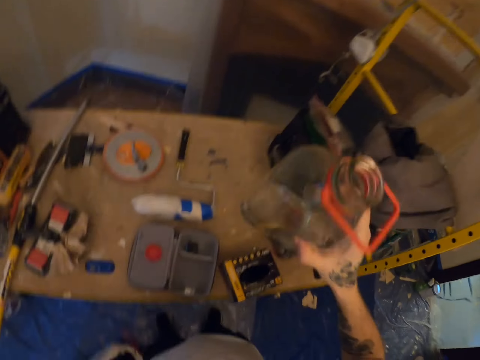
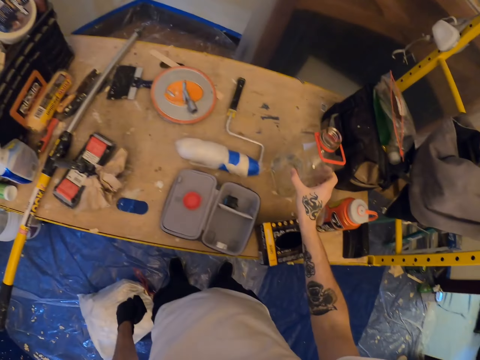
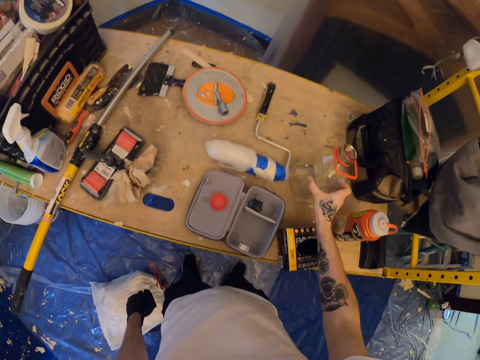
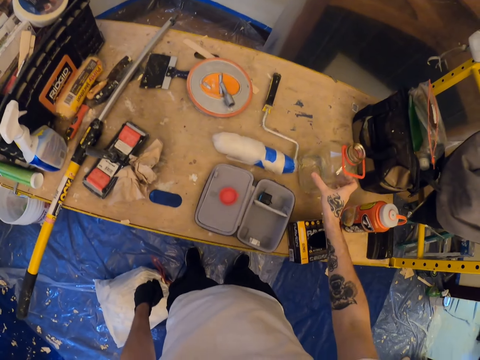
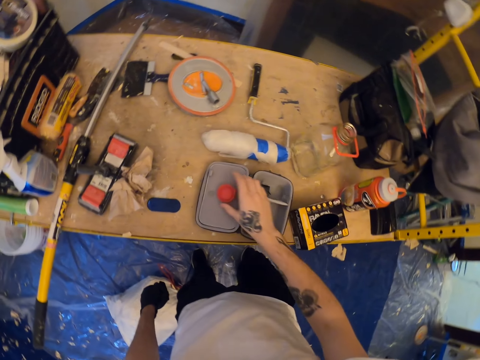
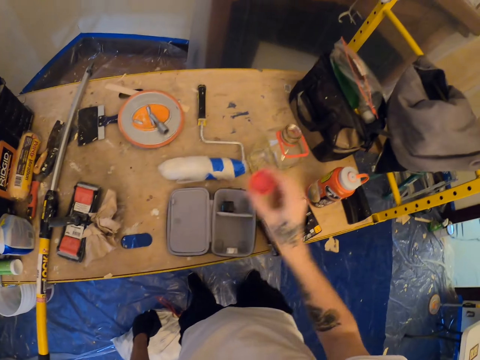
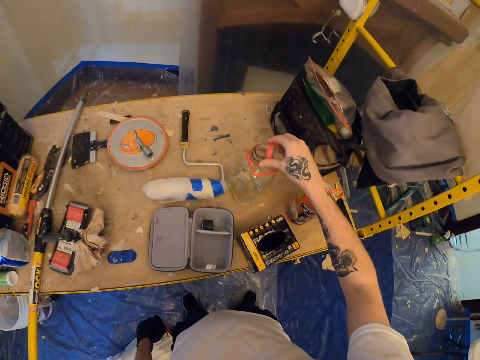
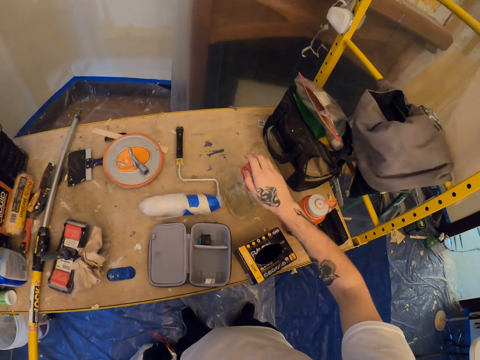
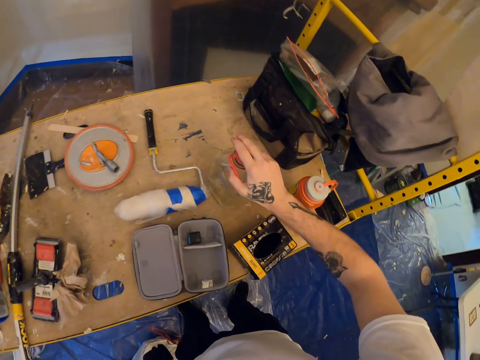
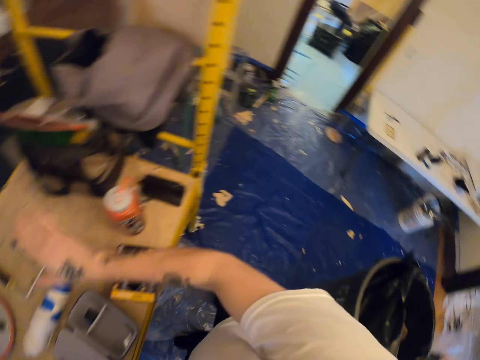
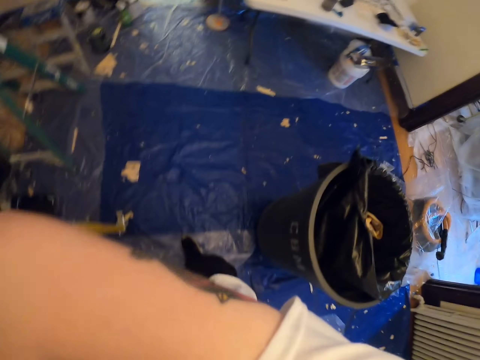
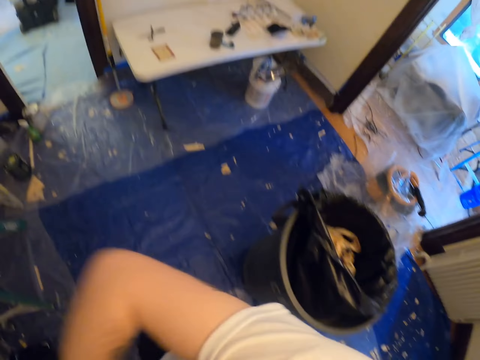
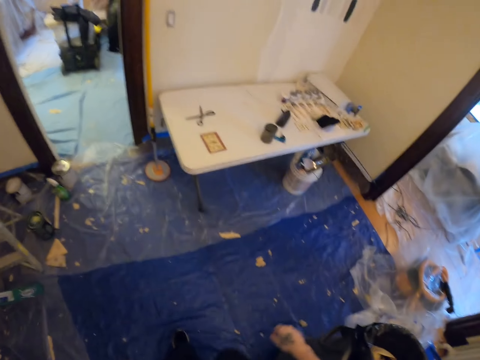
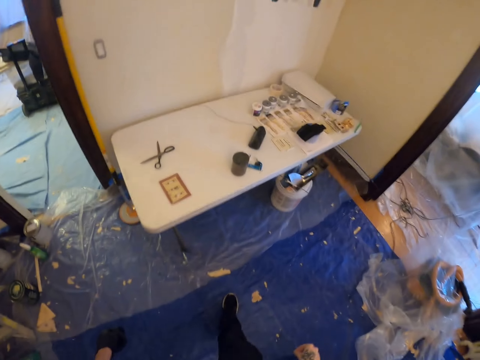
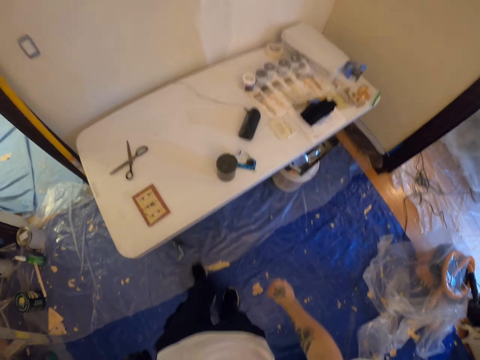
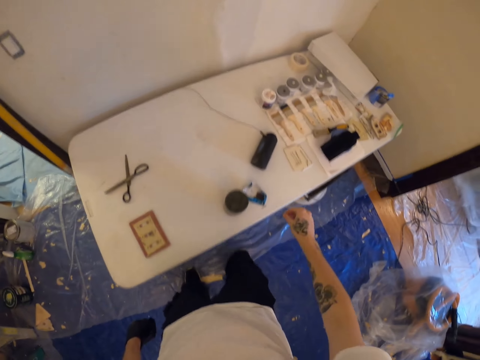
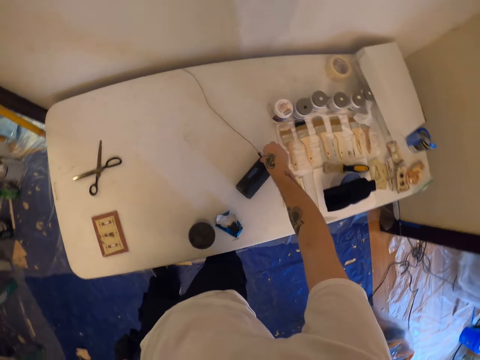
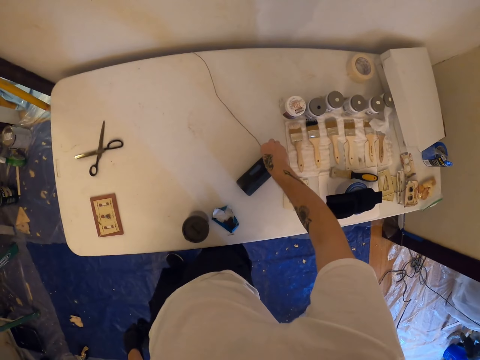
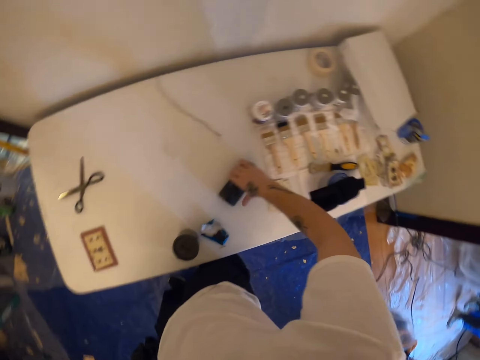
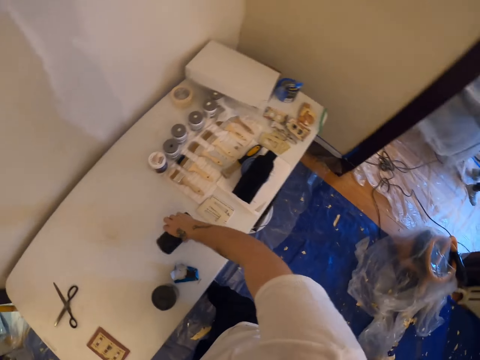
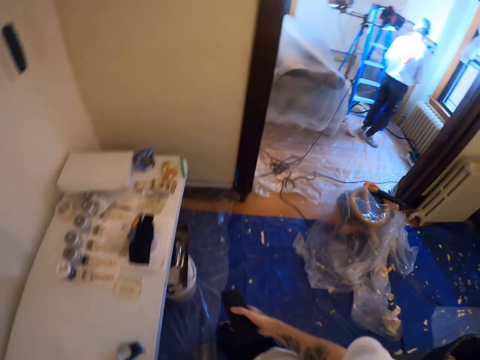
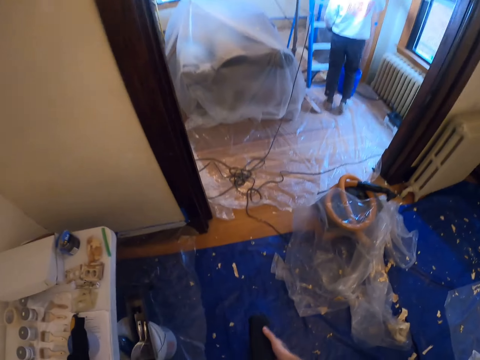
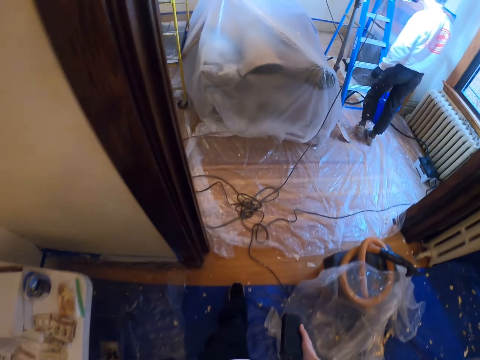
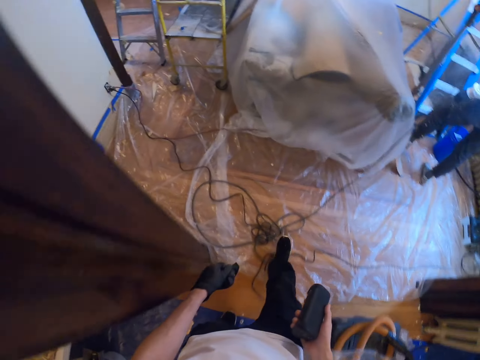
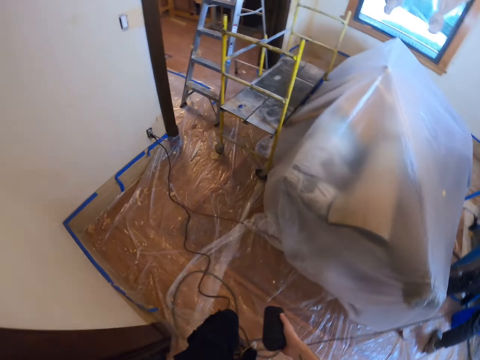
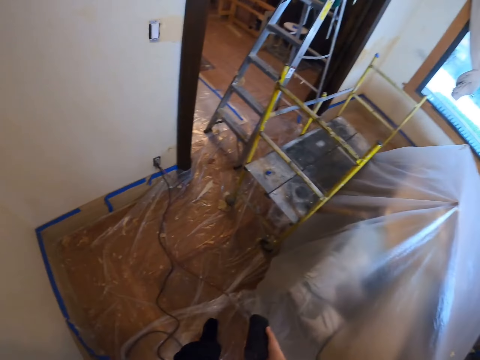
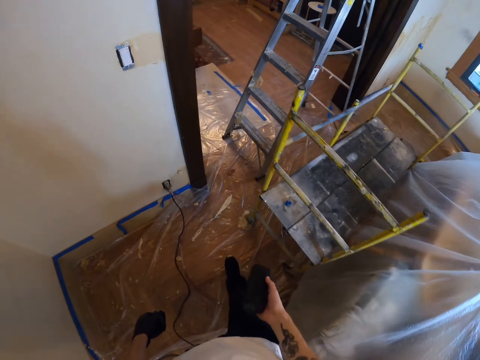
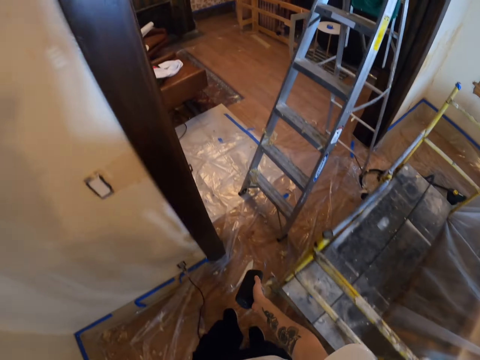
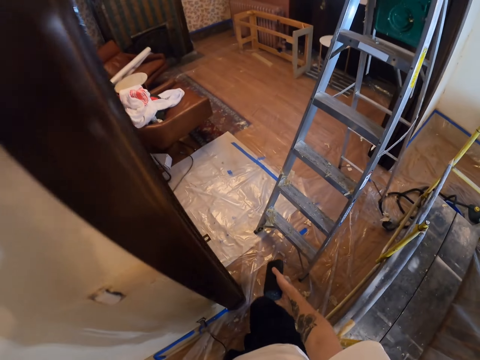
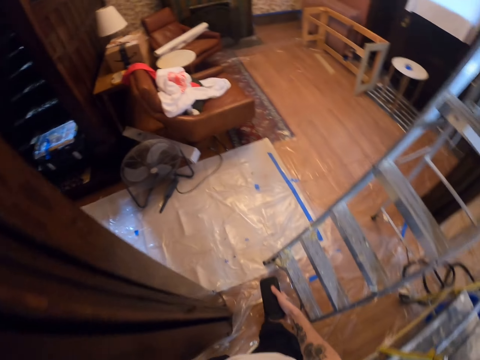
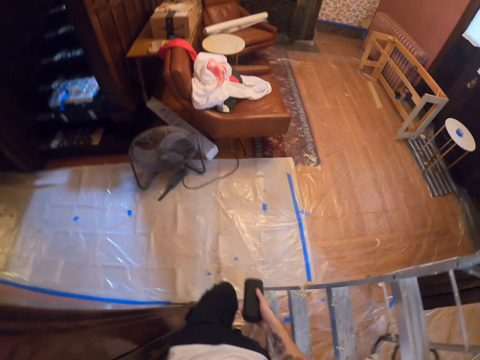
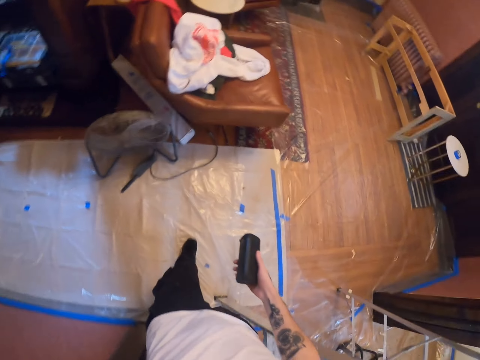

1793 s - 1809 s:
The camera wearer puts back the glass bottle on the construction table. They close the bottle. They walk to the right towards a table. They wipe the face. They walk around the room. They unplug a device from a cable. They carry the device across rooms. They pick up the Bluetooth radio. They walk around the room.

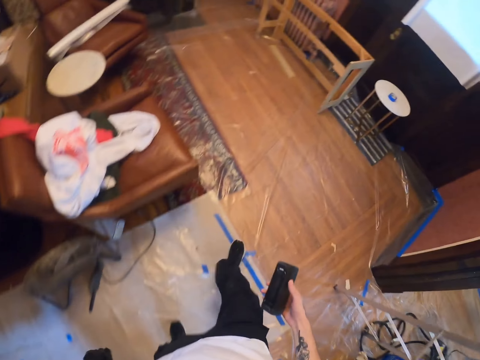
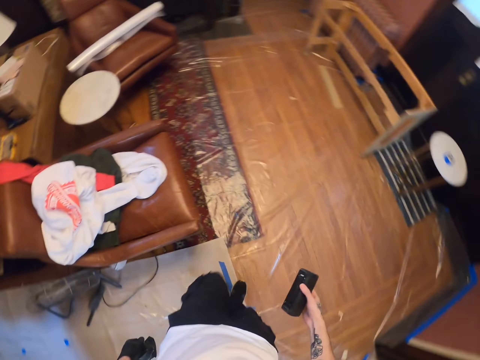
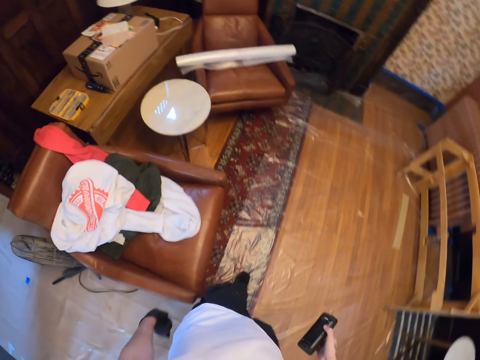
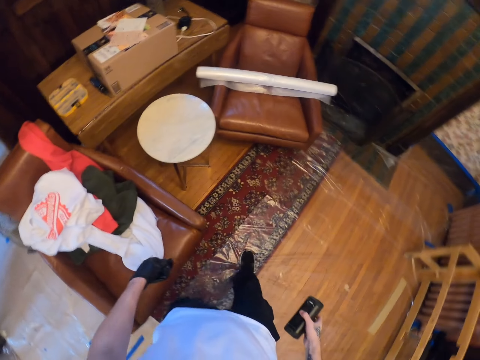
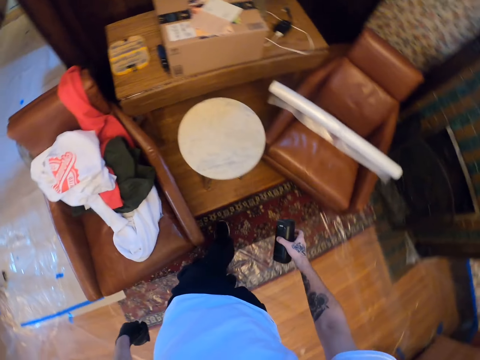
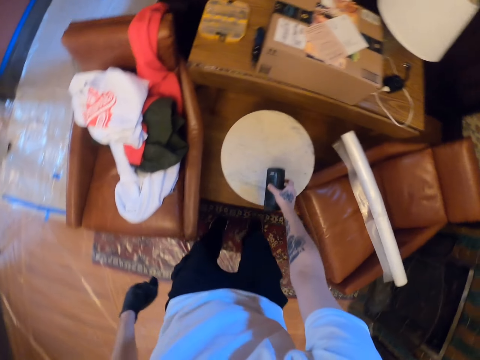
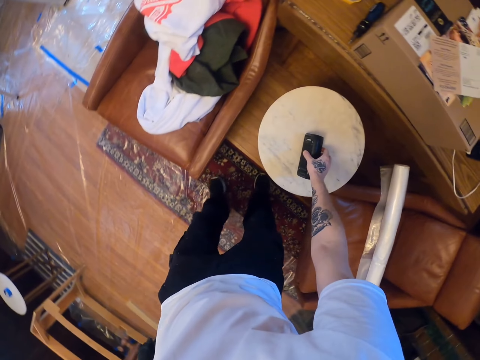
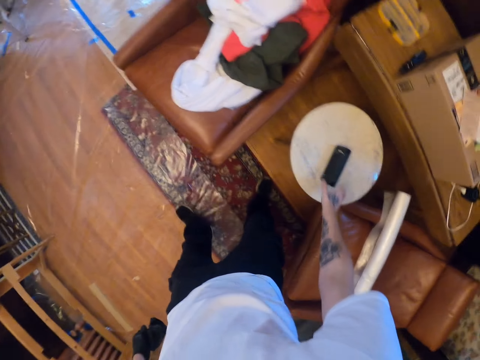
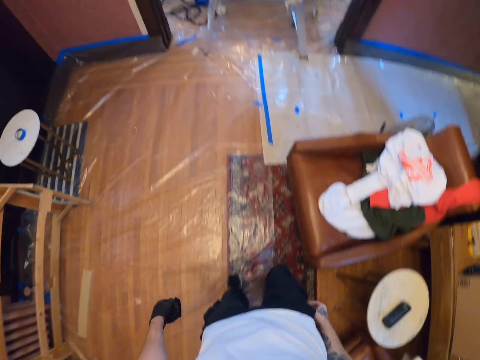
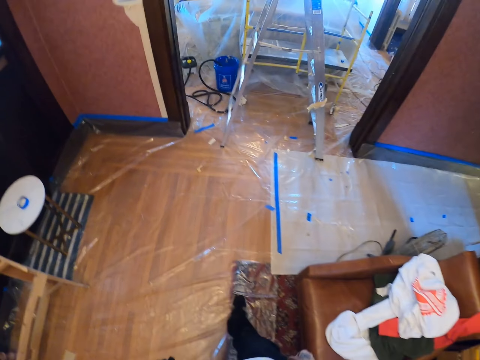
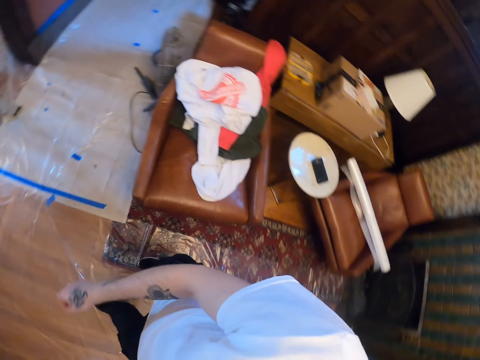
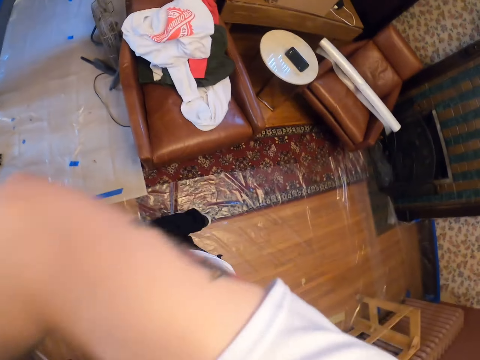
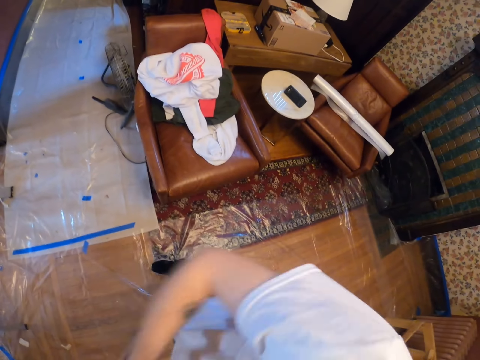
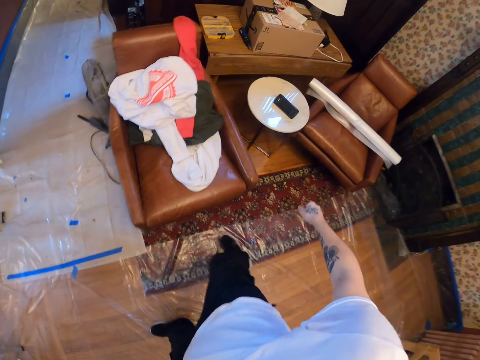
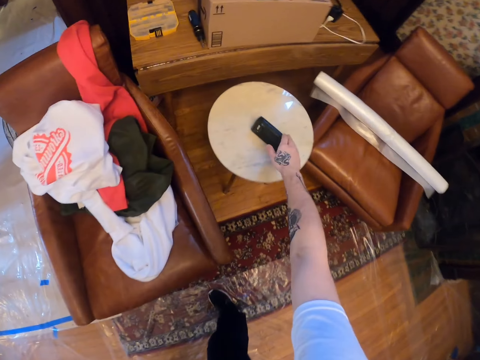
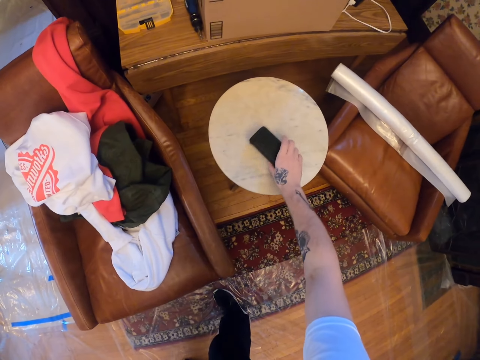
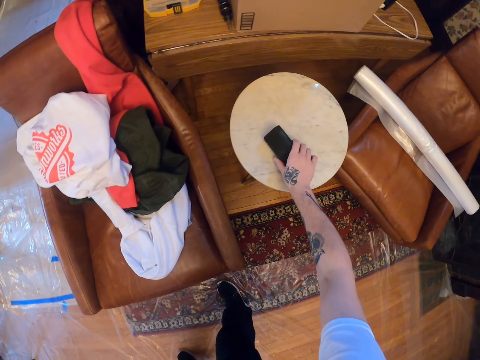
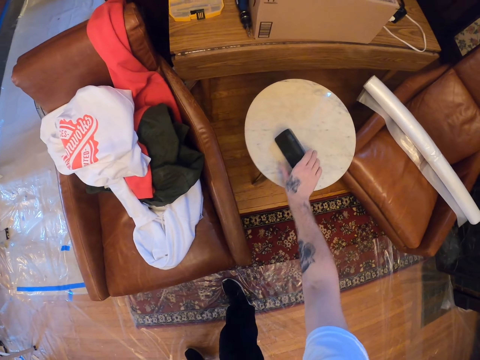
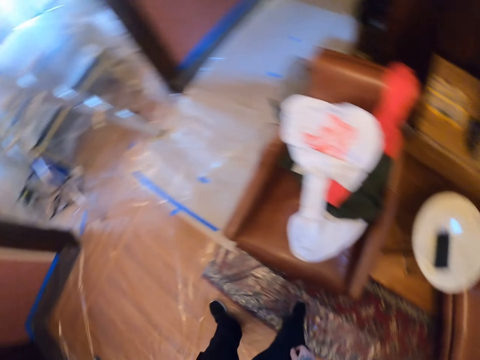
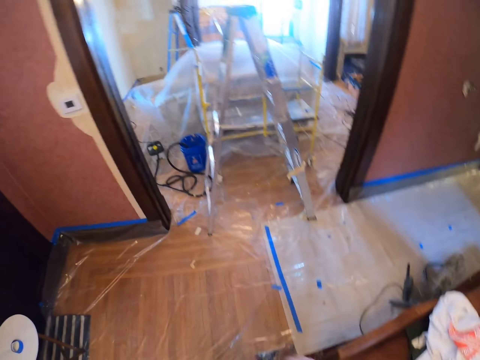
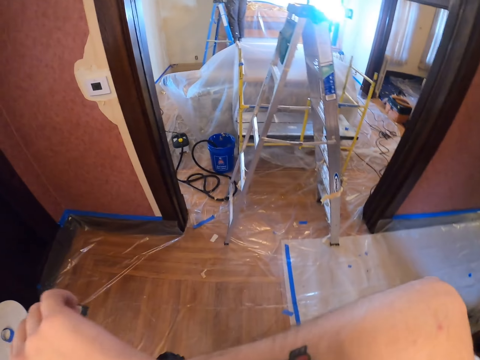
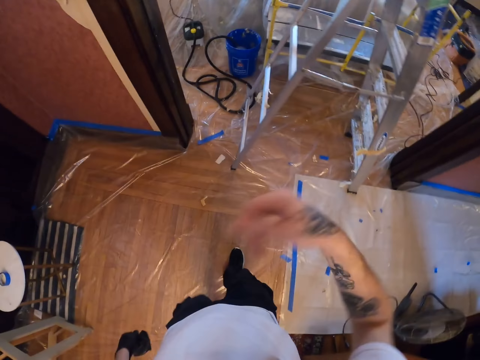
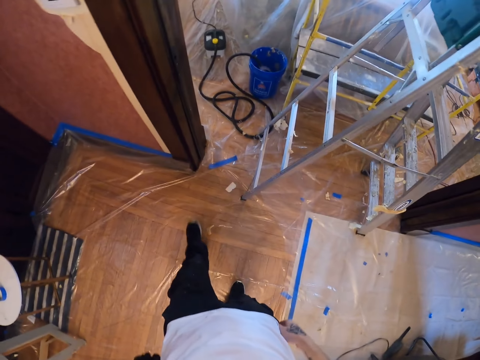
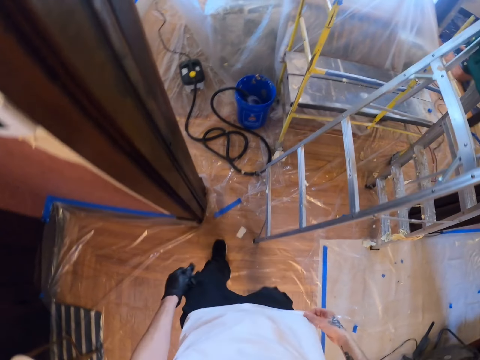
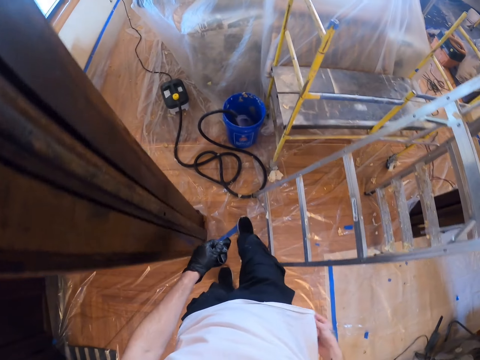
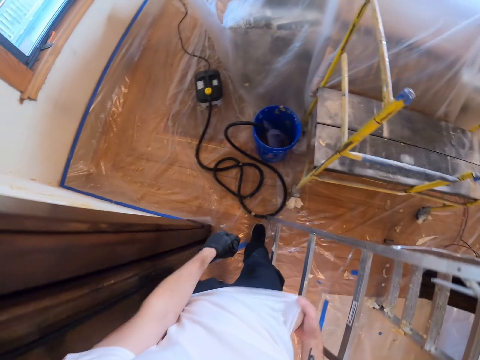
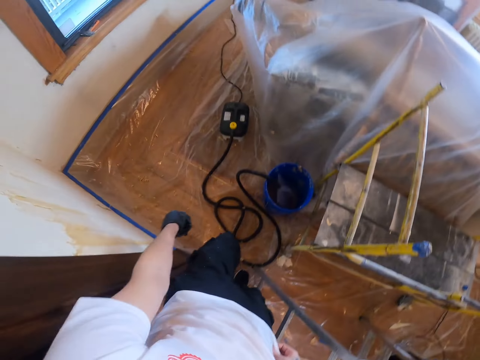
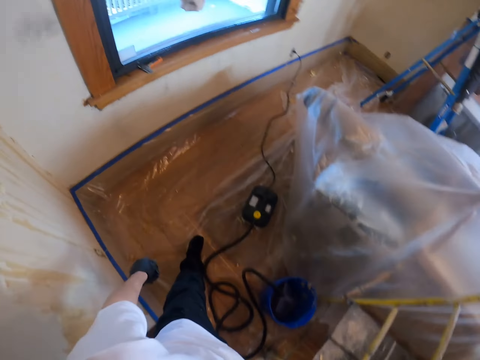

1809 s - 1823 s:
The camera wearer places a device on a table stool. They slightly move to the left. They raise the forearm towards the face. They wipe the face. They turn over towards the device. They flip over the device. They turn to the left. They raise the forearm towards the face. They move across rooms towards a room corner on the left. They wipe the face. They walk around the room.
